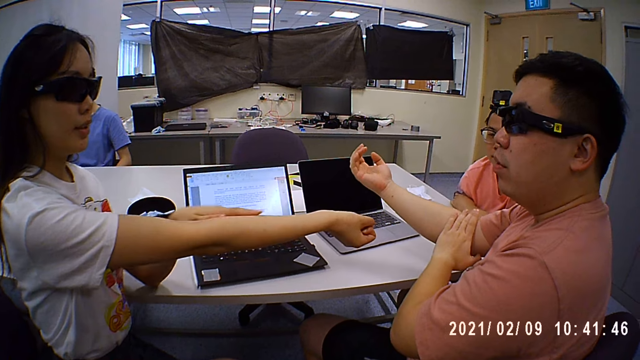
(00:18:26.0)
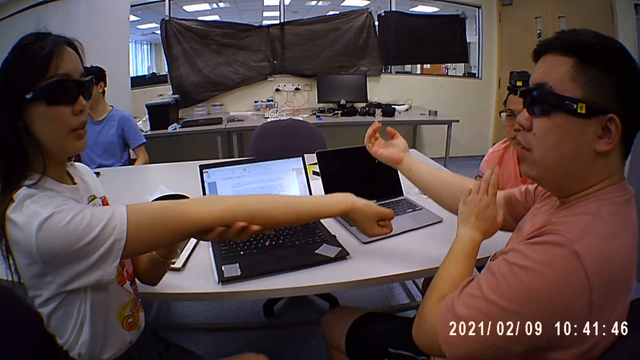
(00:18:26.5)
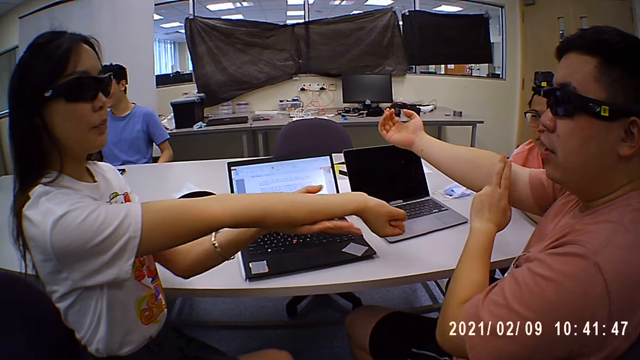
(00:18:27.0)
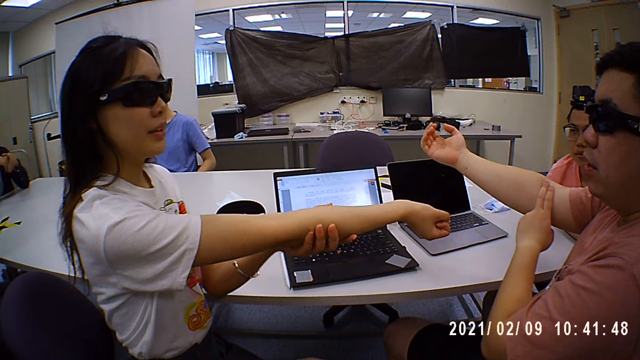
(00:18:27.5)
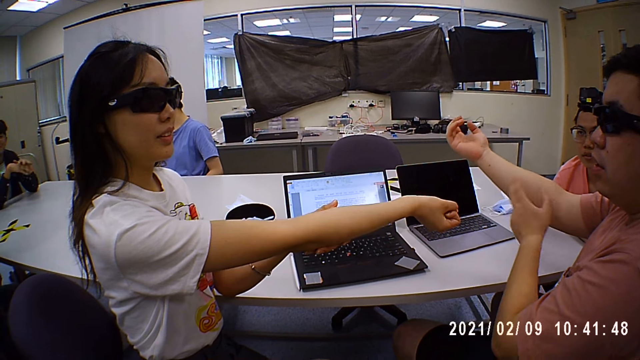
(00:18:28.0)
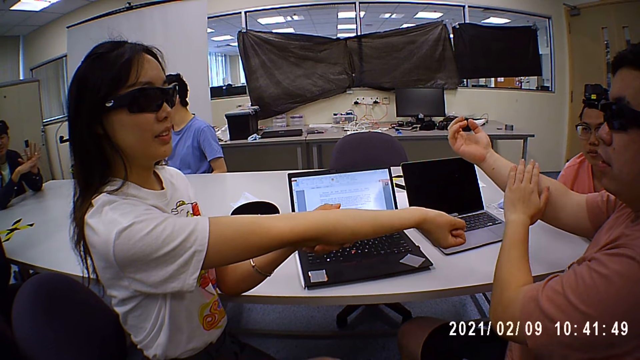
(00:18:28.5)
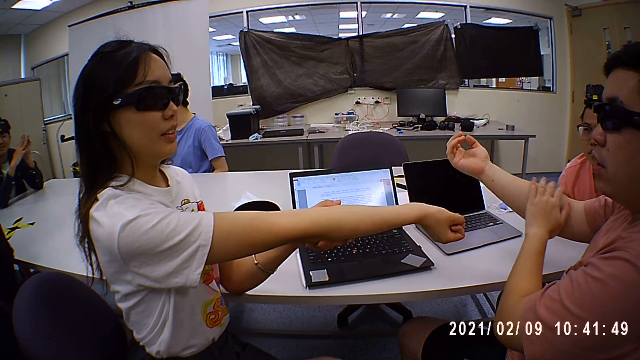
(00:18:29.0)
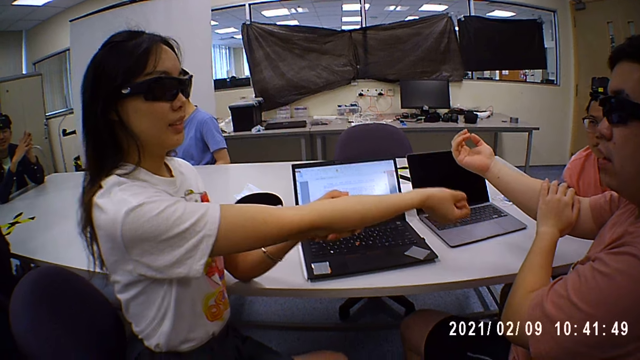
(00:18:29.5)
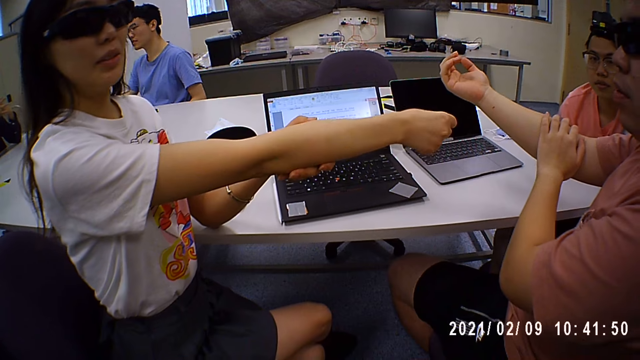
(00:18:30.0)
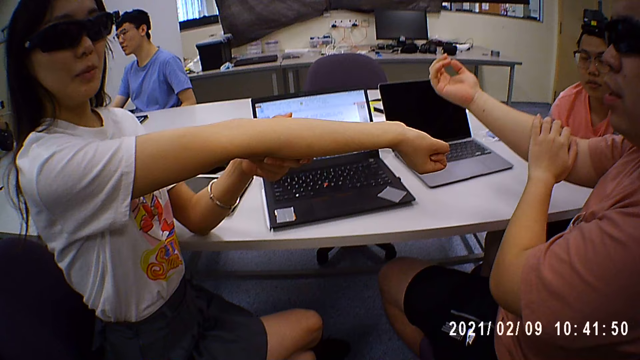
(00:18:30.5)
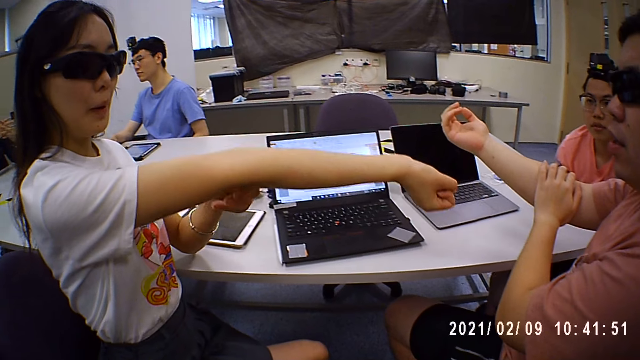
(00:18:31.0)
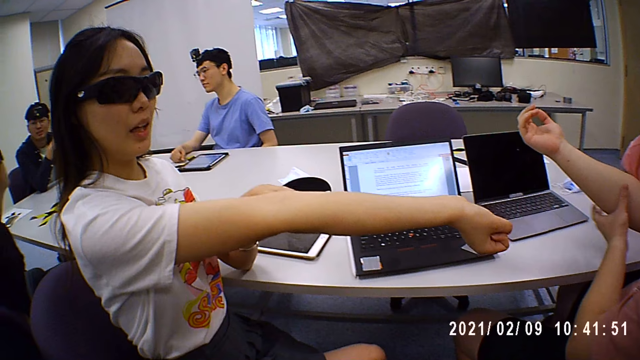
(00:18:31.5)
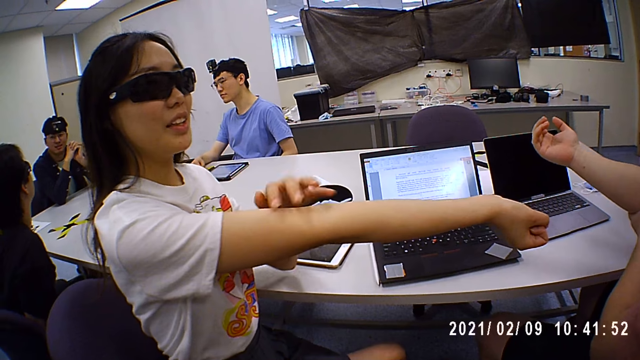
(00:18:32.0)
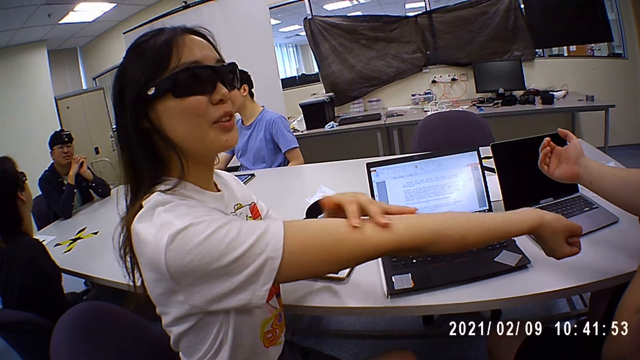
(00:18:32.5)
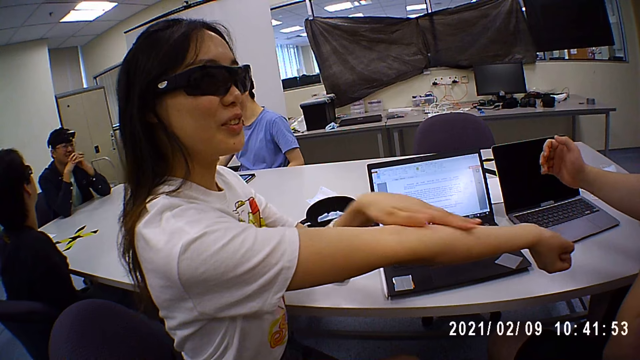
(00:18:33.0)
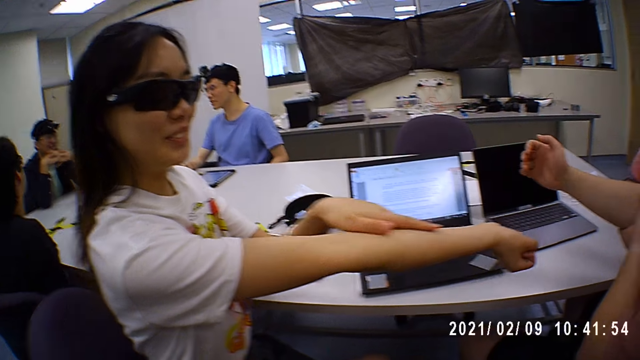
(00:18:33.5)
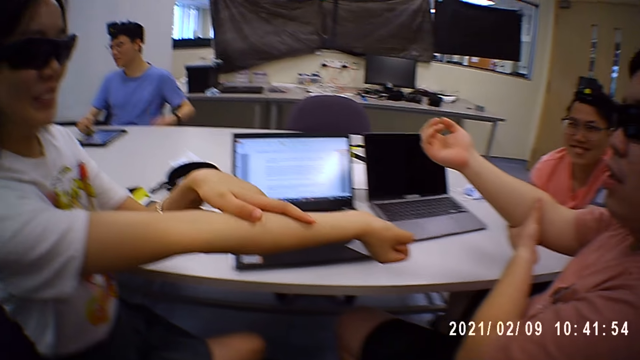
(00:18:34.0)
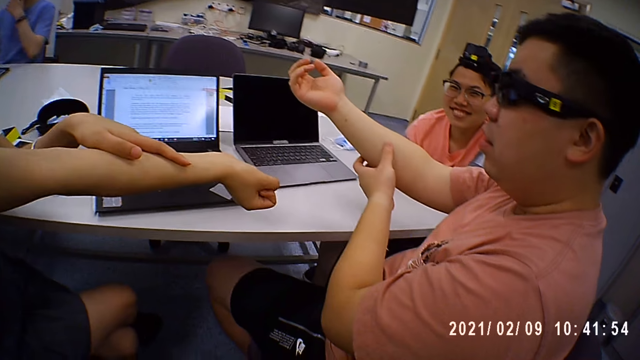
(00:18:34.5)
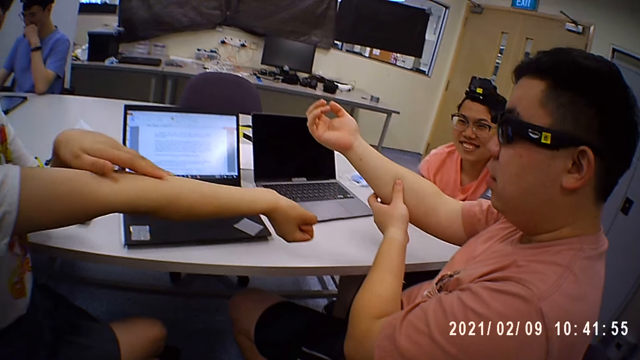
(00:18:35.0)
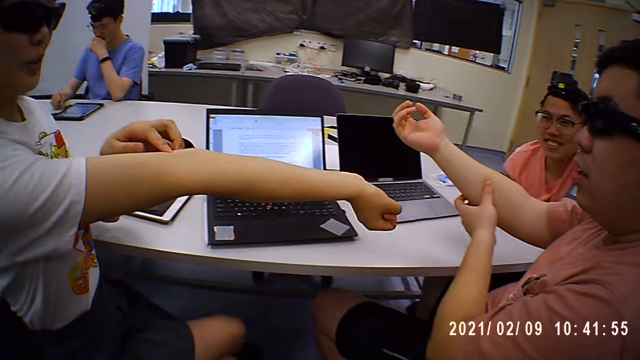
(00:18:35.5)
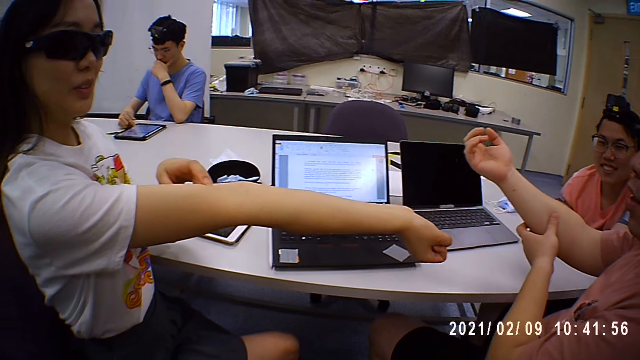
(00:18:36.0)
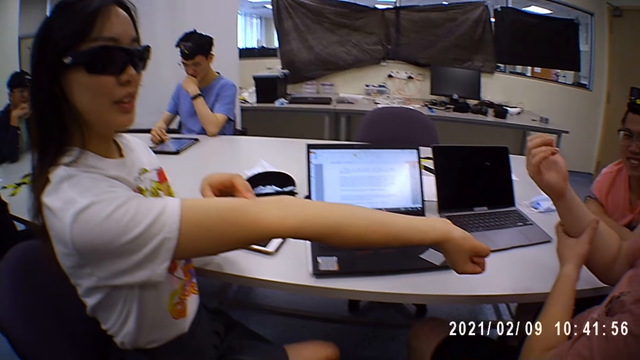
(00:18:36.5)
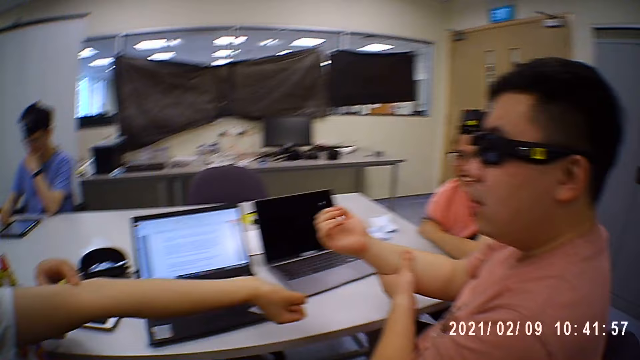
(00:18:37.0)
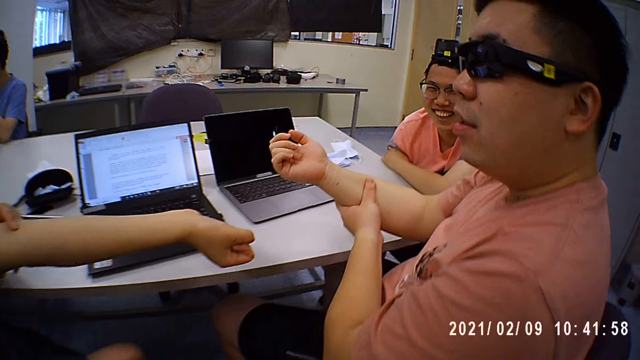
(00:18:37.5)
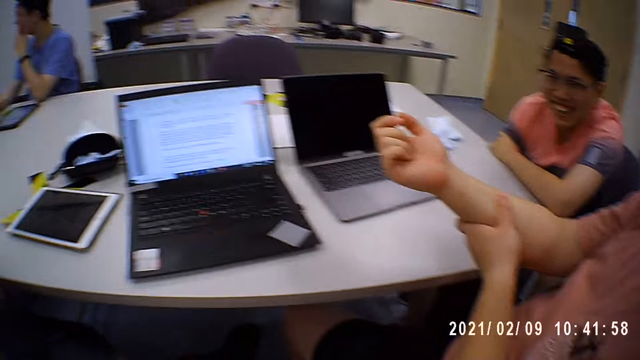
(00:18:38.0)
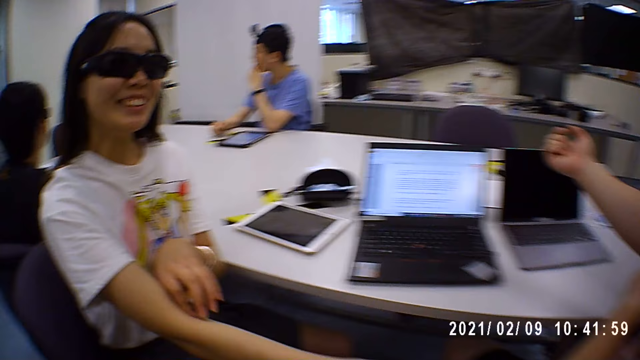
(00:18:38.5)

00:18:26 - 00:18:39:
A woman moves a hand on her arm. A man moves hands. Another man puts a hand on his arm. A man demonstrates an activity. The woman moves a hand on her arm. A woman demonstrates an activity. A third man puts a hand on his chin. The second man presses his arm with a finger. The third man operates a tablet on a table.

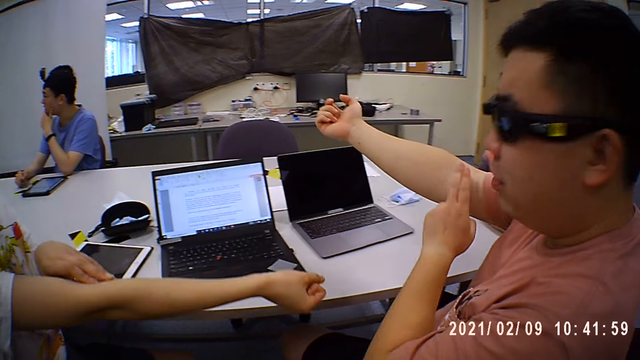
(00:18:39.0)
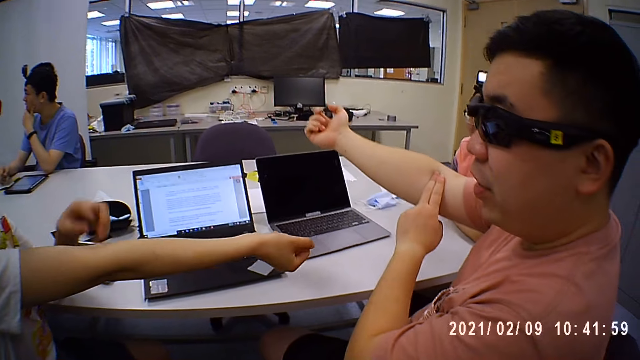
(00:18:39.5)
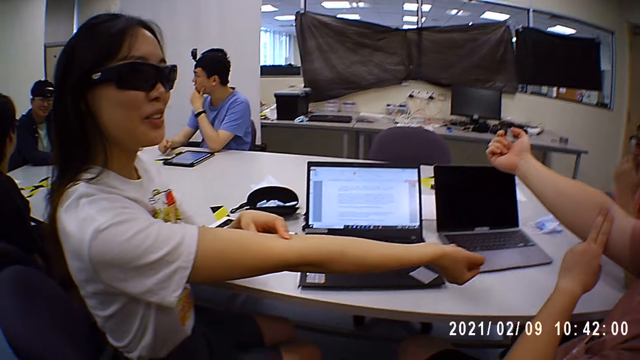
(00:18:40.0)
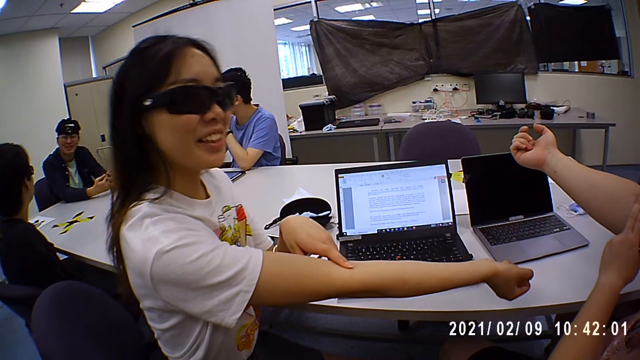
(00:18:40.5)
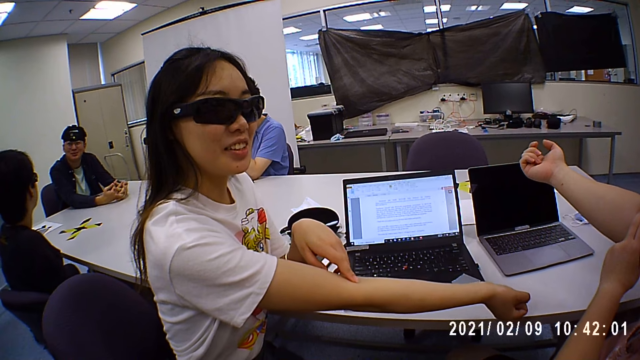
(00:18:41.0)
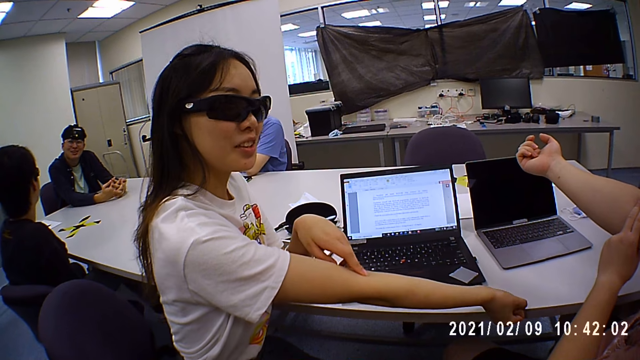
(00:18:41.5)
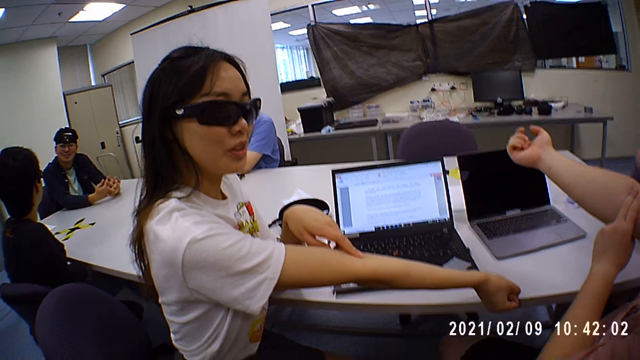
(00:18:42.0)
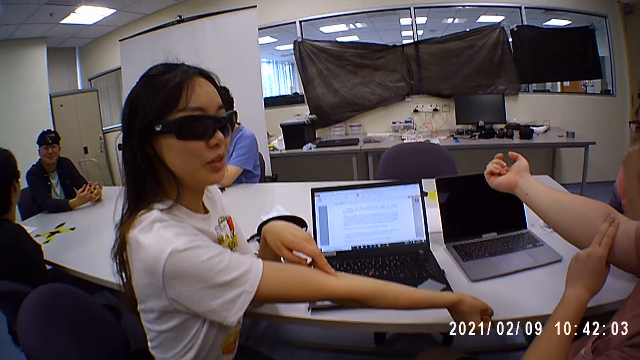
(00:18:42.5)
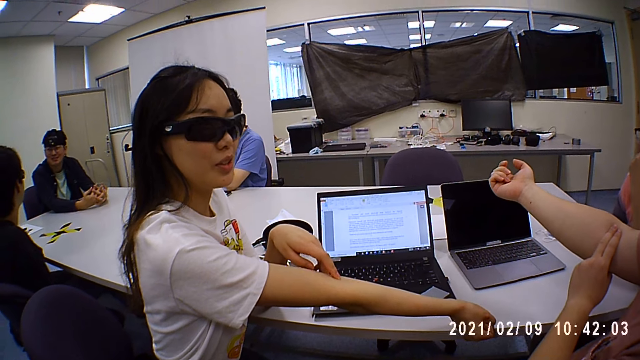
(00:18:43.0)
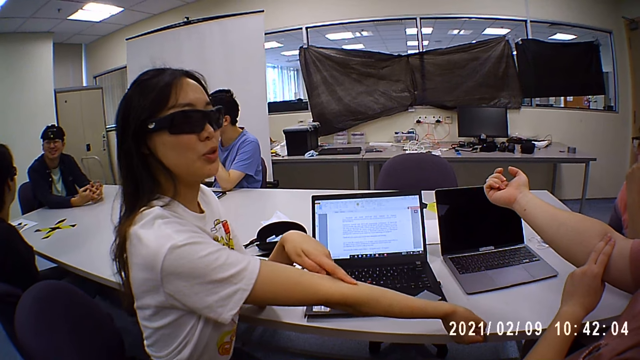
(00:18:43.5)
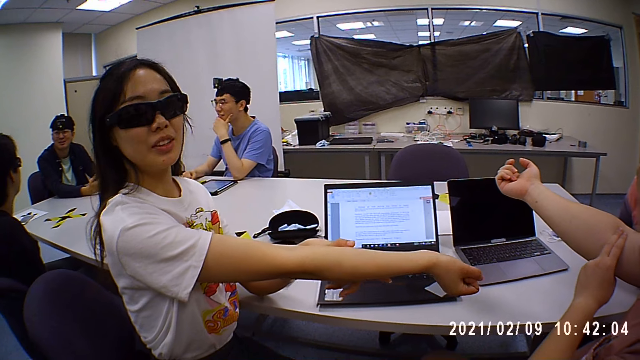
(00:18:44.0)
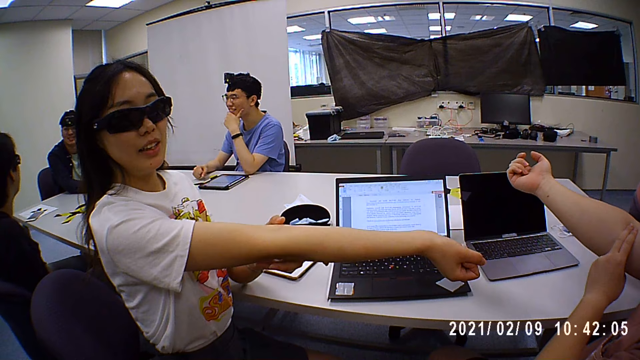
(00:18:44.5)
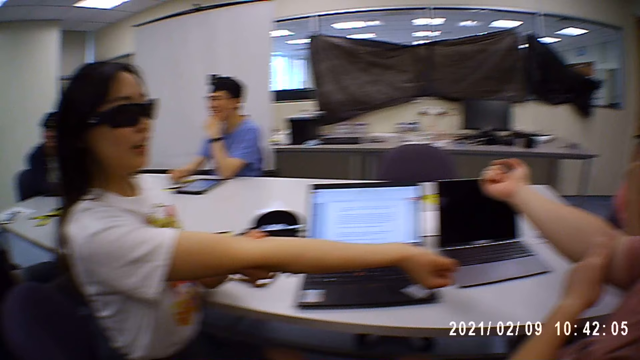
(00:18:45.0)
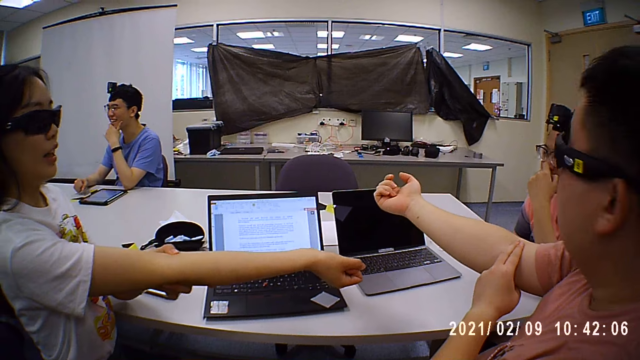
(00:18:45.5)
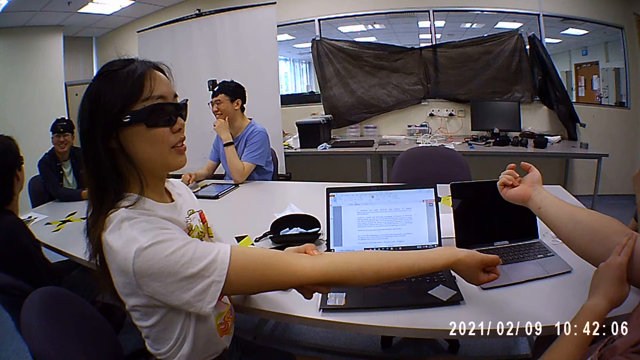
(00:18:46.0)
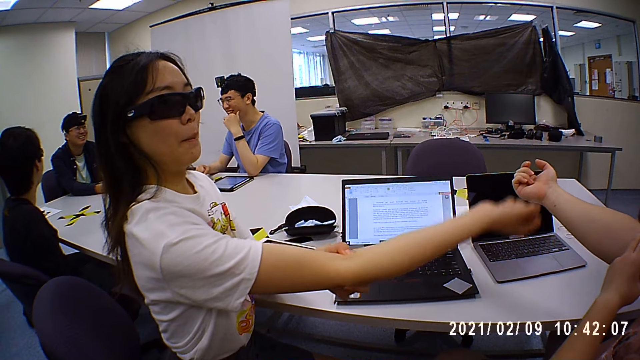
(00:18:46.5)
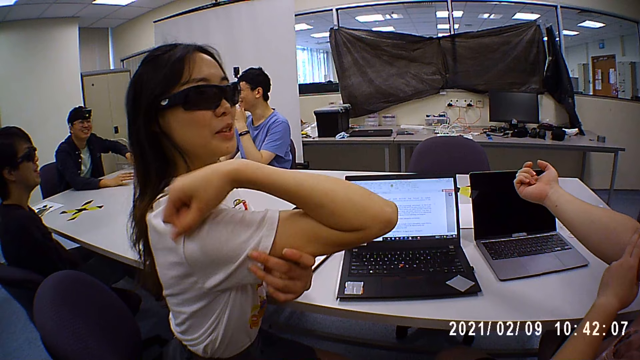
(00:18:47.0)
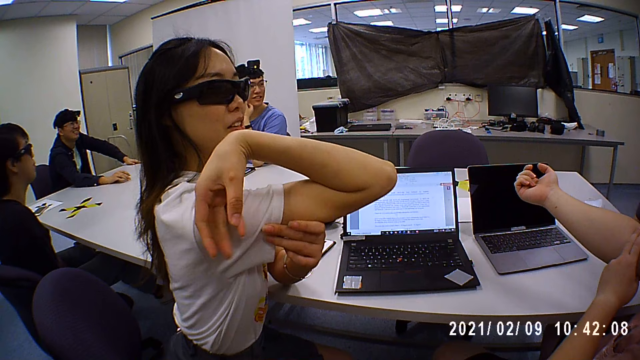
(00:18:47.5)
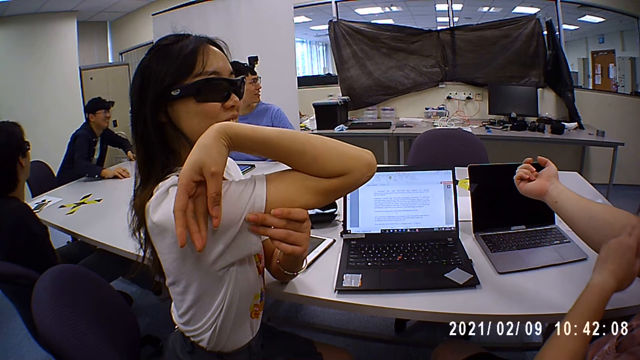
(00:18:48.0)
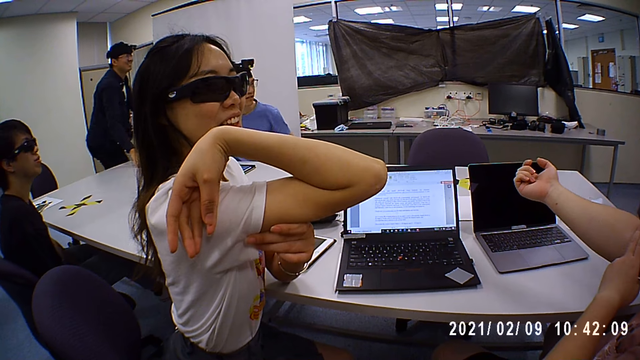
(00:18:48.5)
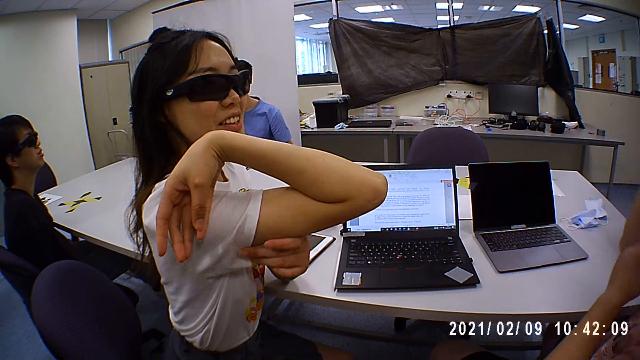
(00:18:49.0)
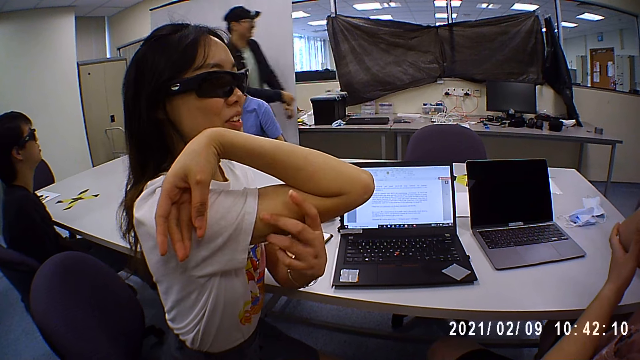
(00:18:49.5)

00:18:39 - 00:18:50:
A man puts hands on a table. A woman moves a finger on her arm and folds her arm. The man stands up. Another man folds his arm.
